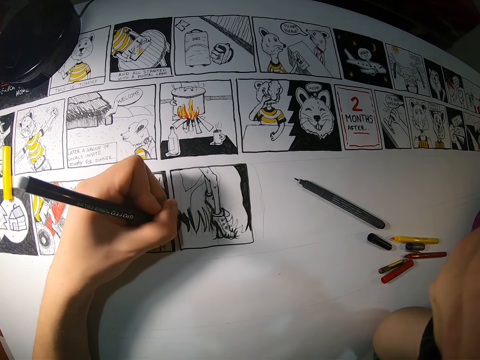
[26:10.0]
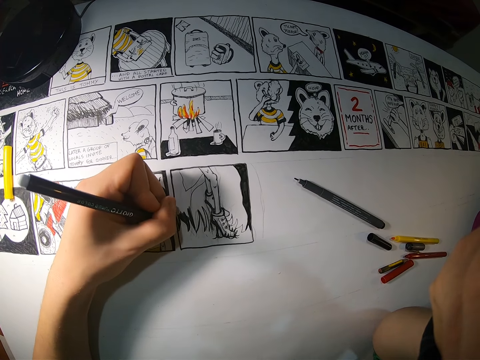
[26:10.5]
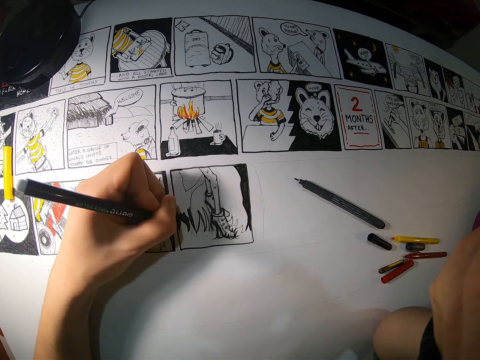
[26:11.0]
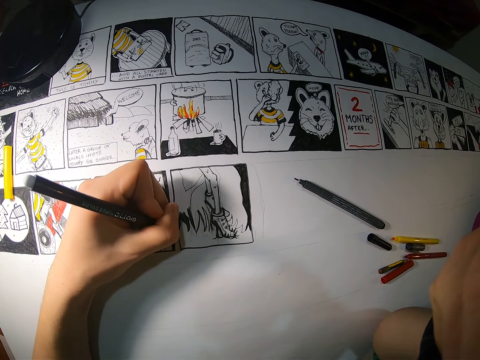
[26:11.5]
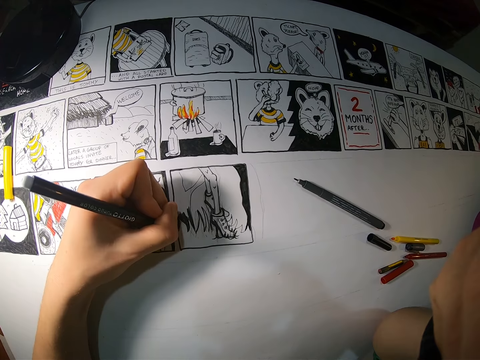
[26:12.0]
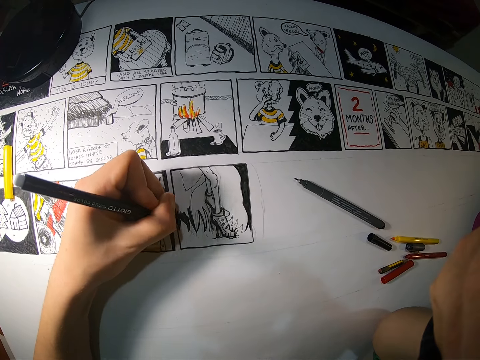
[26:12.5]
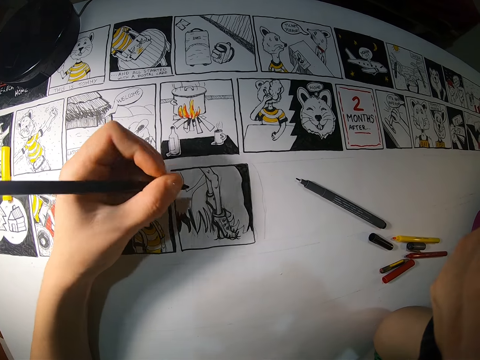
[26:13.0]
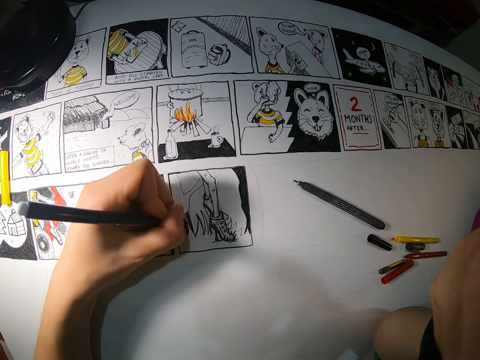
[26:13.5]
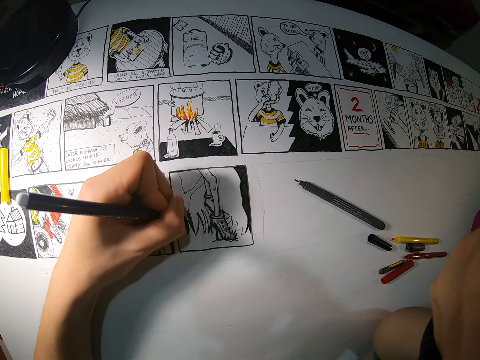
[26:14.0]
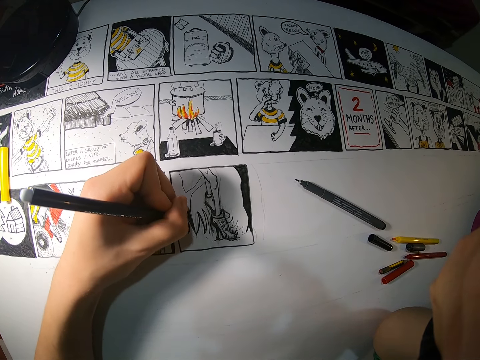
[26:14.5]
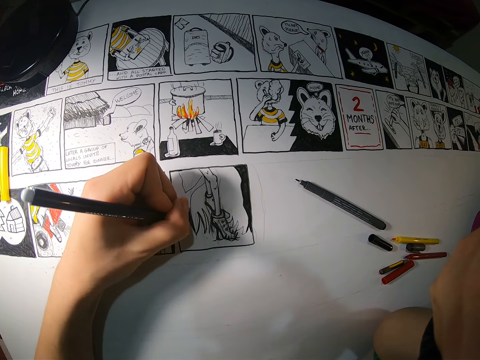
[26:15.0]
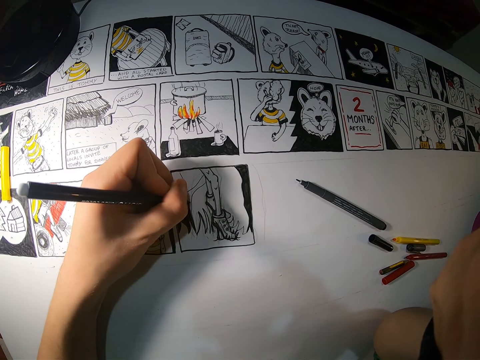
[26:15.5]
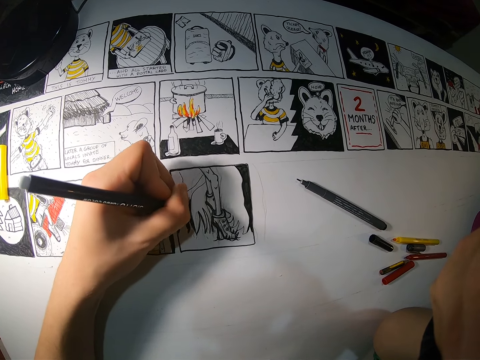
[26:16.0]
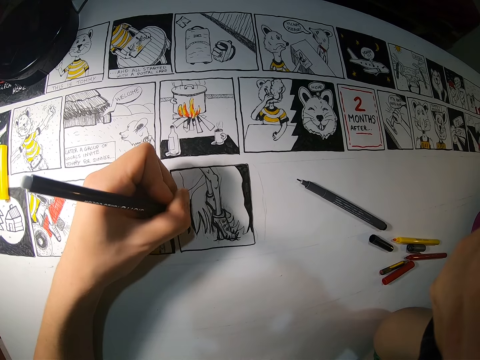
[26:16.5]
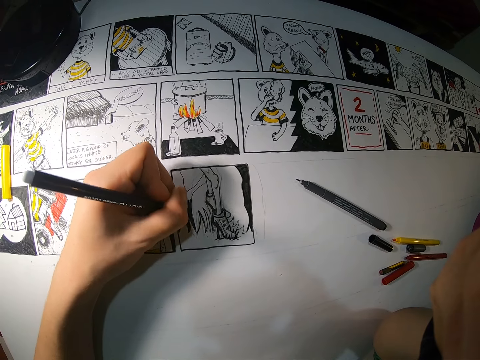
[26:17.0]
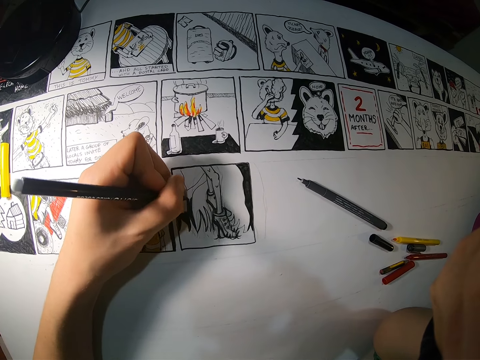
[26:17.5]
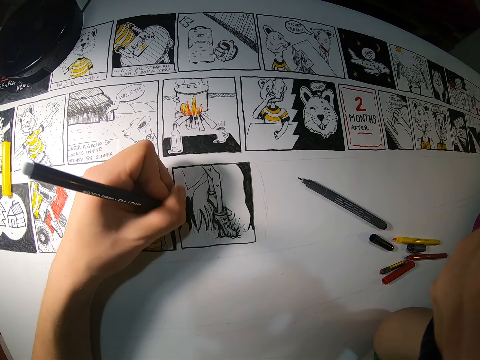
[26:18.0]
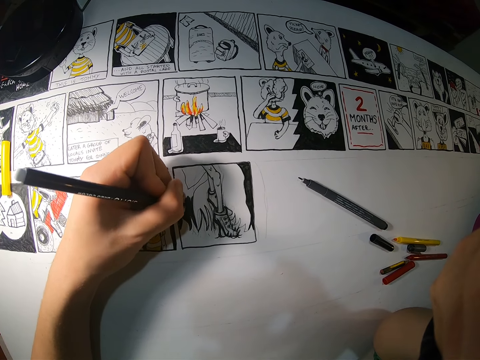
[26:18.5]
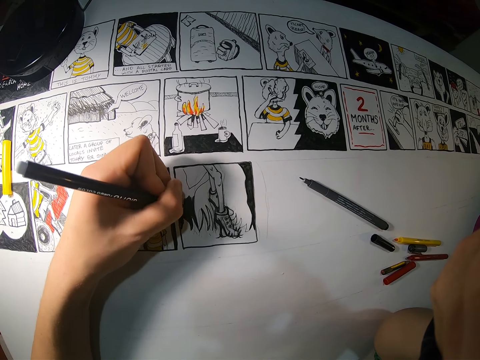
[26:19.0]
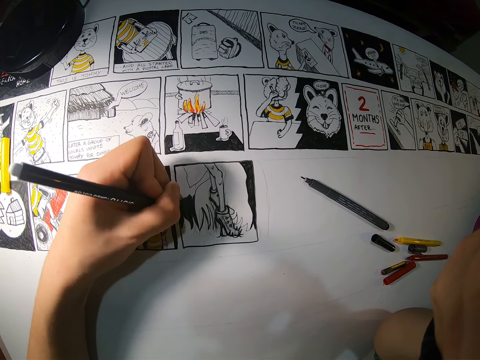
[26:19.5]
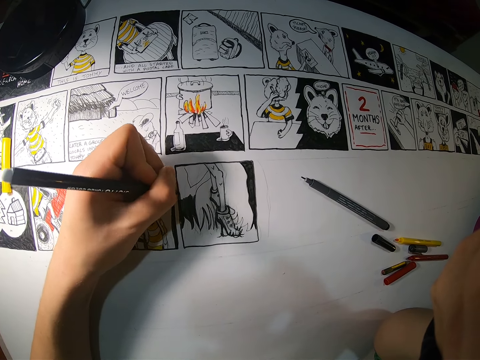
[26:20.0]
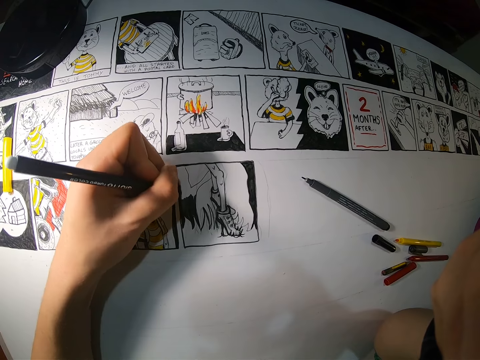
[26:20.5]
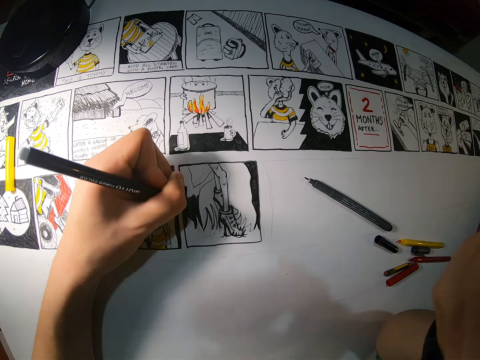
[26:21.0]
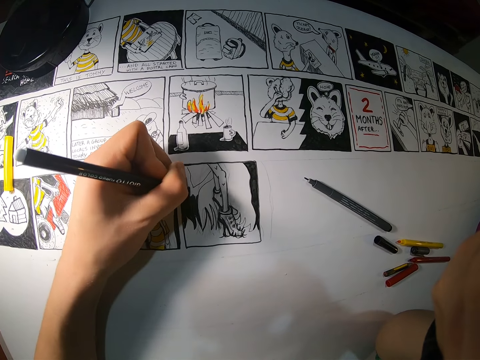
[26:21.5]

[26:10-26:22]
The camera wearer adjusts a mark pen on her hands. She paints a piece of craft paper with the mark pen.

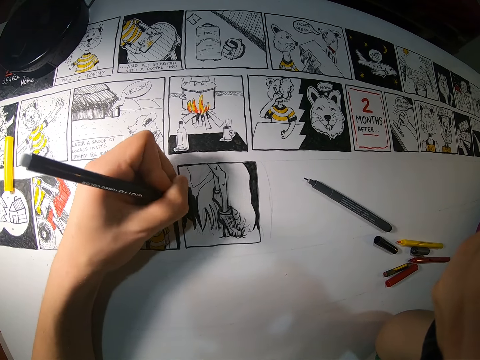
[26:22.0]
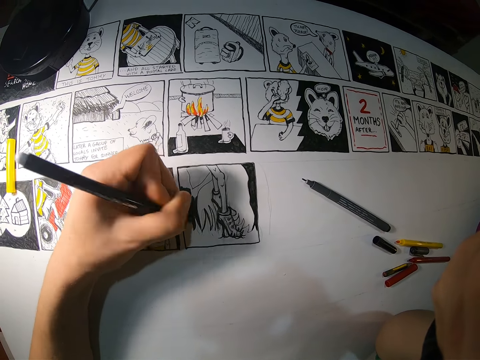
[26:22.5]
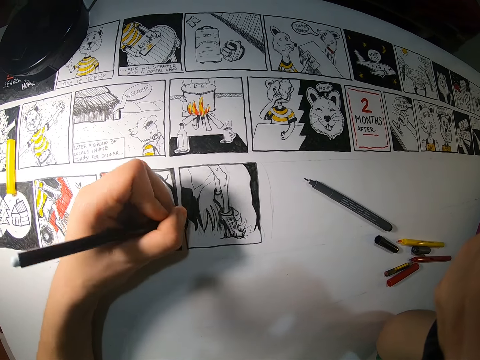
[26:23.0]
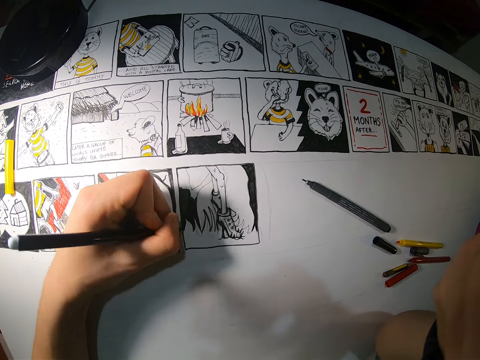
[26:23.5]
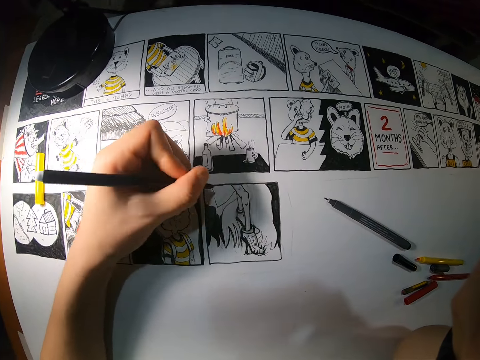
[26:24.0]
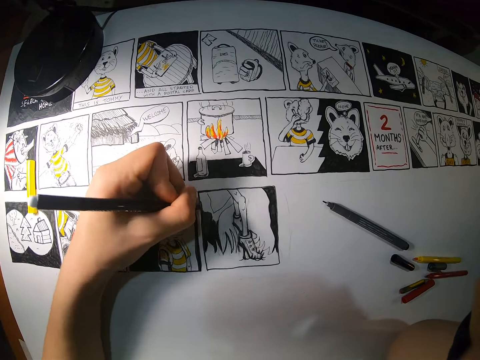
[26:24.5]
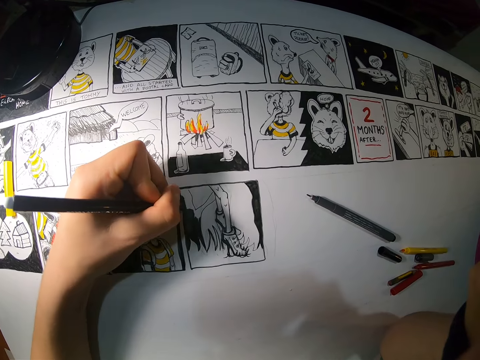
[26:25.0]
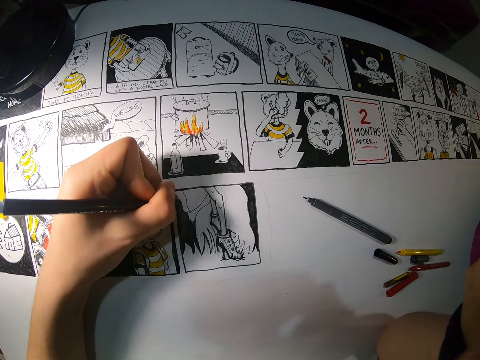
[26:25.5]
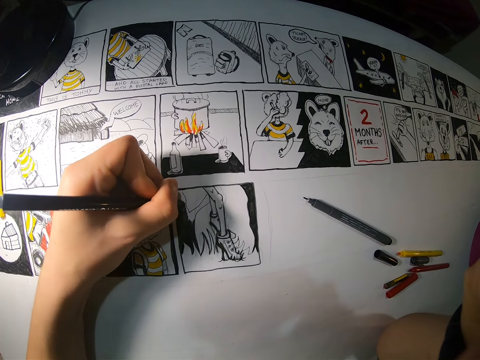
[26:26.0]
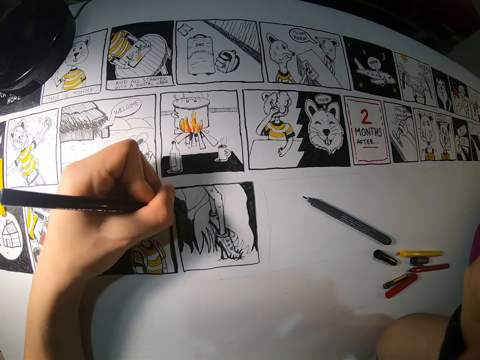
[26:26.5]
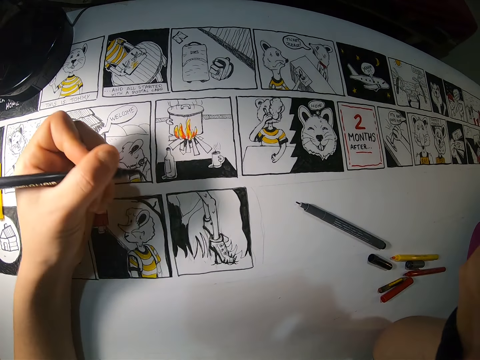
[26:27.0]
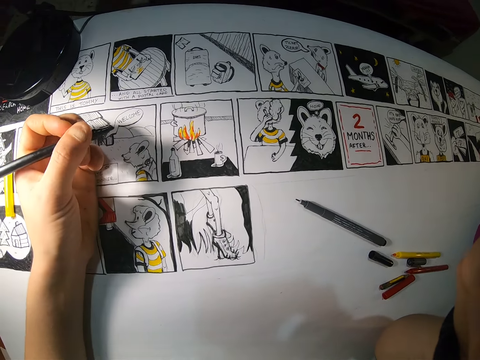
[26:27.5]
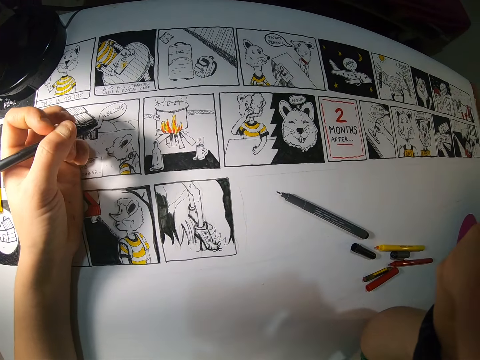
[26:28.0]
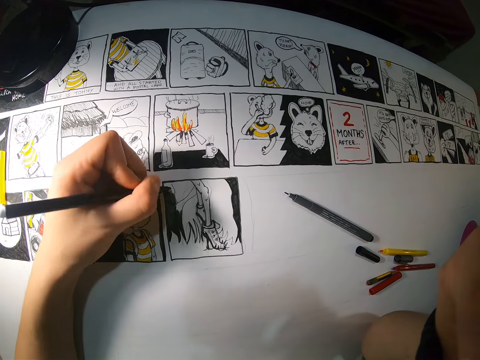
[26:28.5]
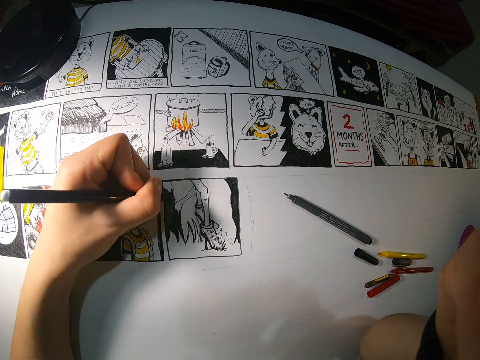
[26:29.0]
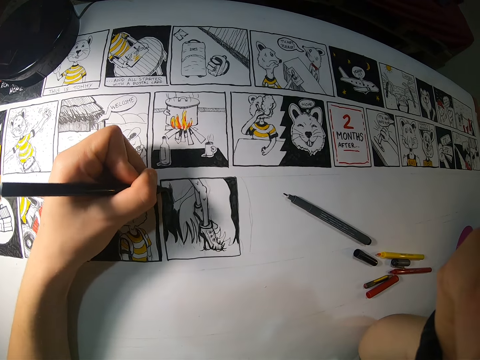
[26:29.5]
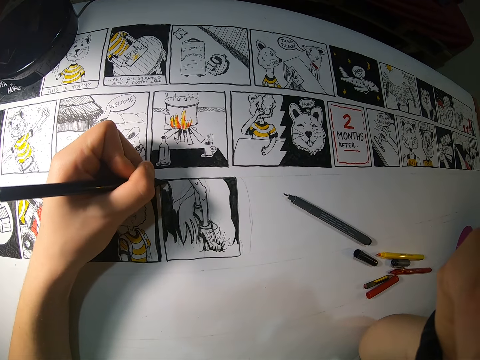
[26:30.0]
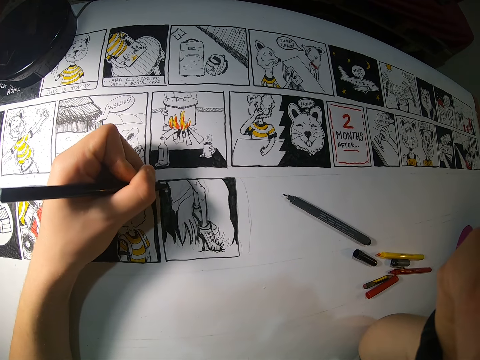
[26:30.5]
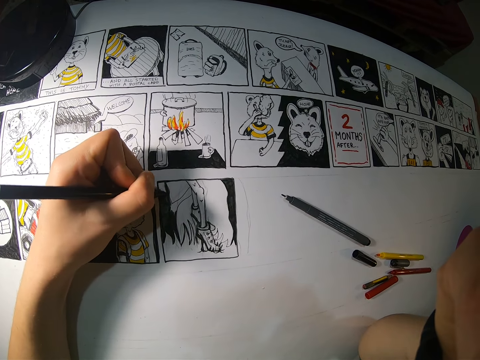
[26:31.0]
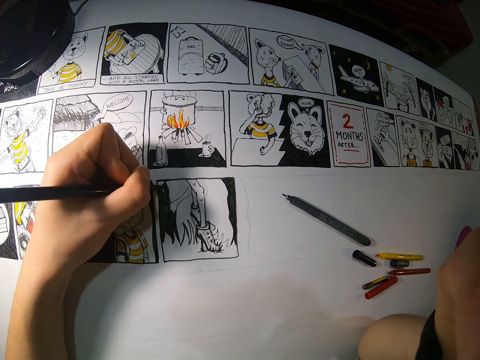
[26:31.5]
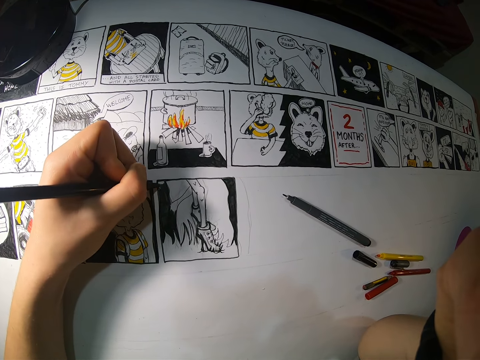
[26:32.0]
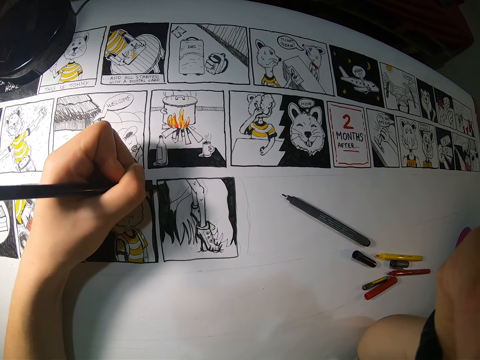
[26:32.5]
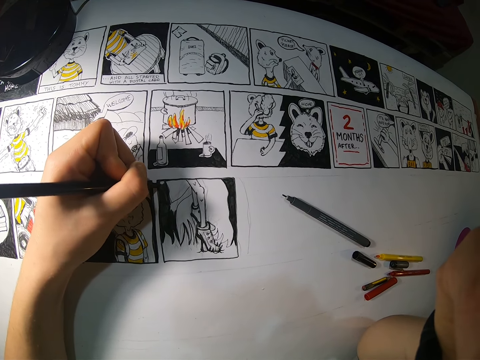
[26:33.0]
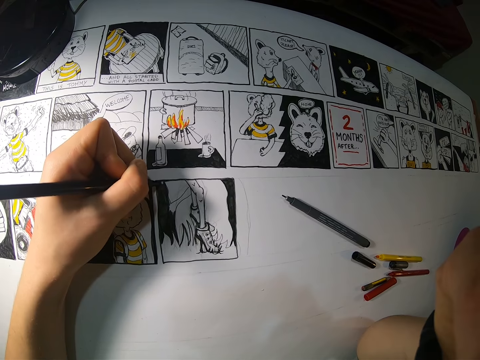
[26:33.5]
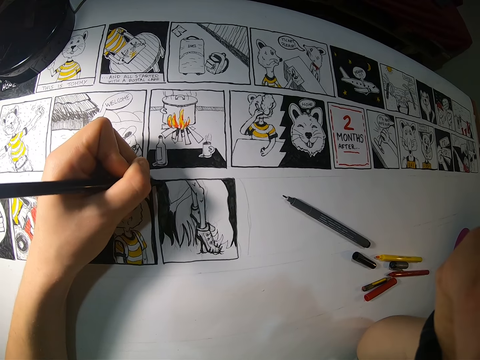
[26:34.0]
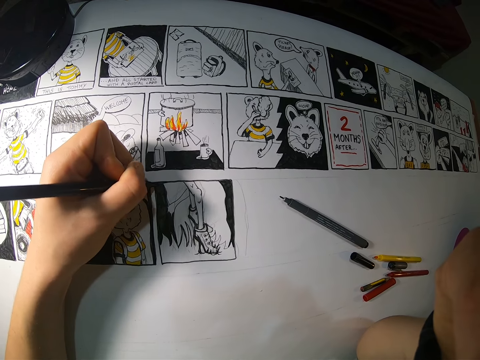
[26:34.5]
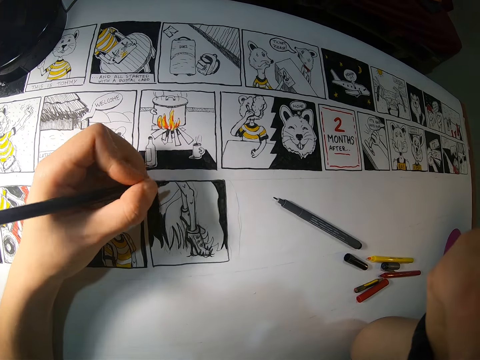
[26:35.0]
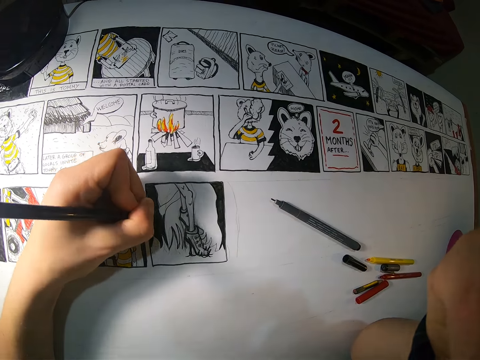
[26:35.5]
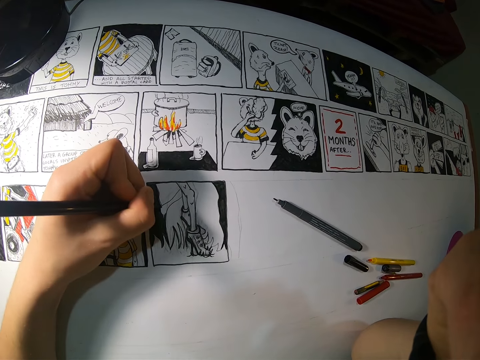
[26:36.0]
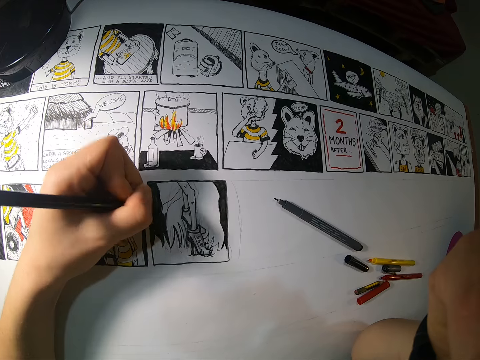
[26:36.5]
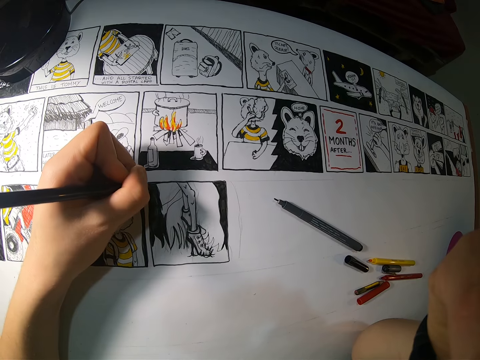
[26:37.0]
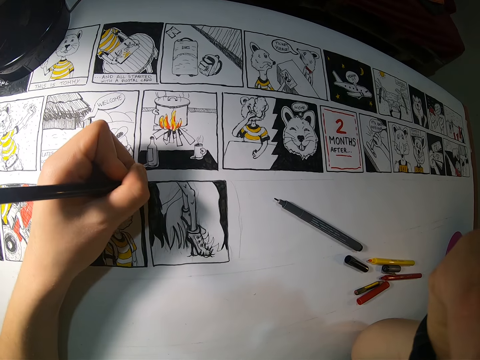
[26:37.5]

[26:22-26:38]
The camera wearer adjusts a mark pen on her hands. She paints a piece of craft paper with the mark pen. She adjusts the mark pen on her hands. She paints the piece of craft paper with the mark pen. She adjusts the mark pen on her hands. She paints the piece of craft paper with the mark pen.
